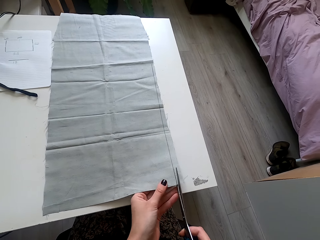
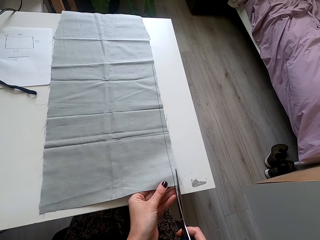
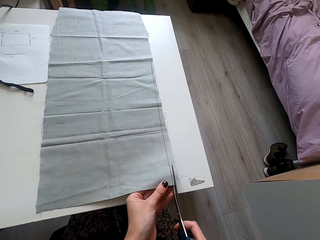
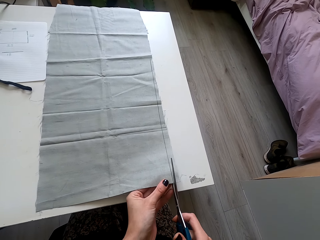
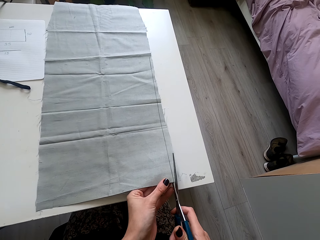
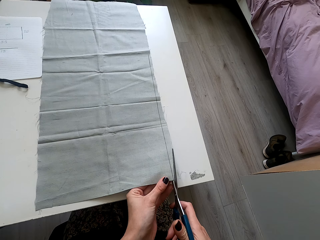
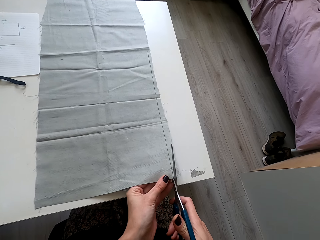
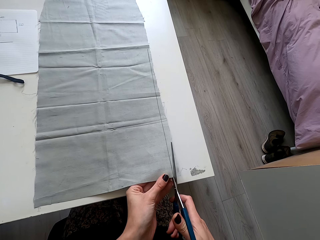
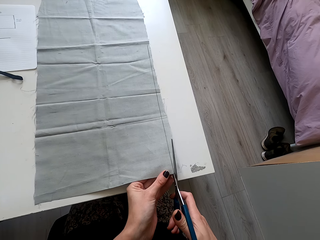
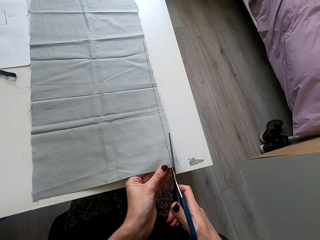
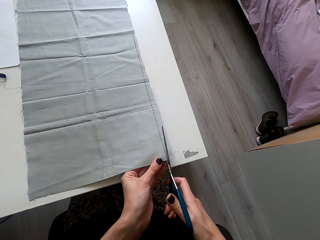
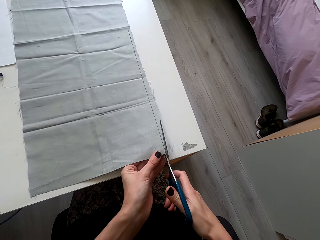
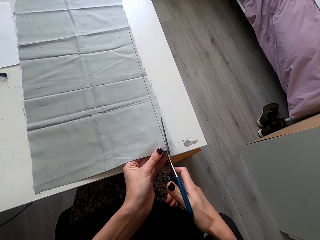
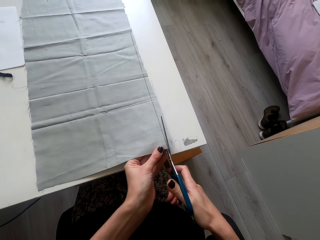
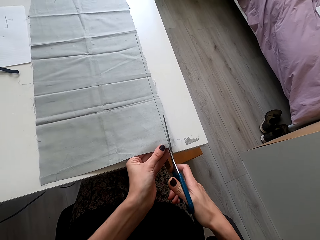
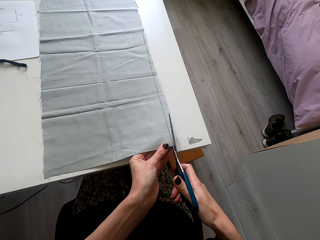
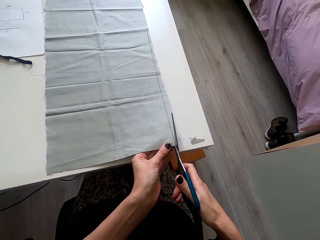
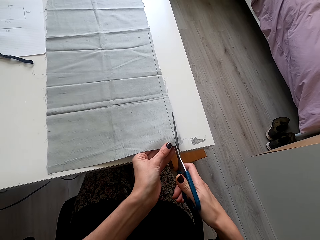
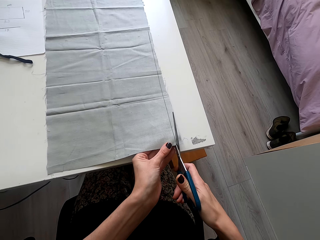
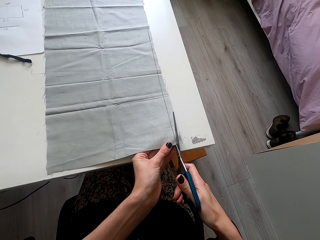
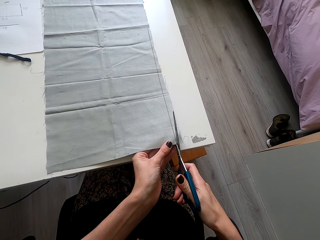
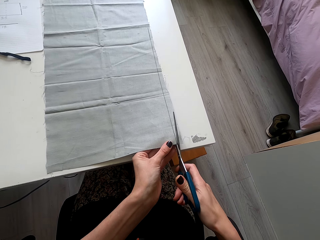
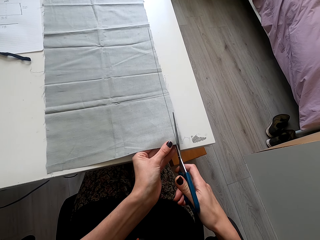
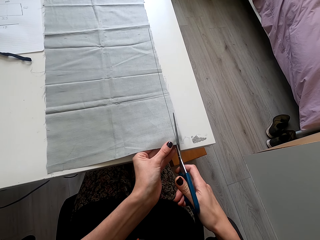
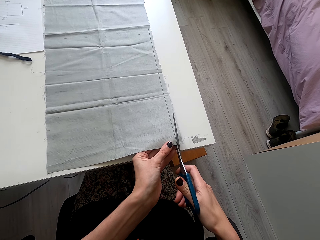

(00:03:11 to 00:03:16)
The camera wearer cuts the cloth with the scissors.

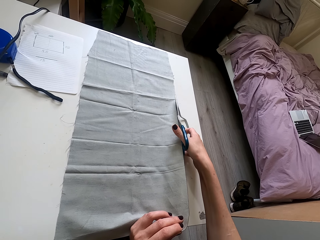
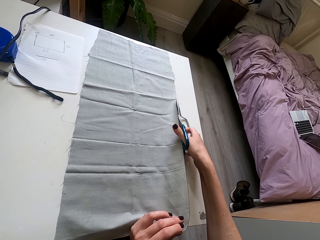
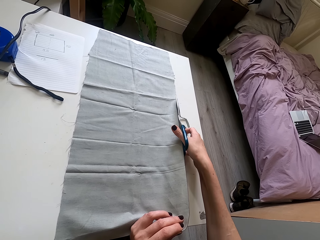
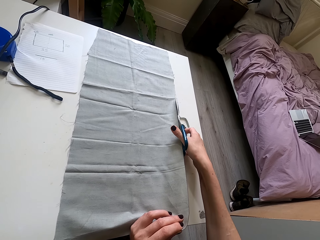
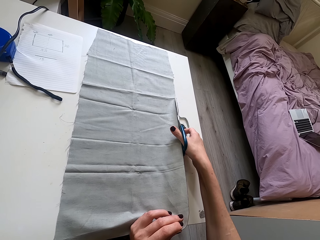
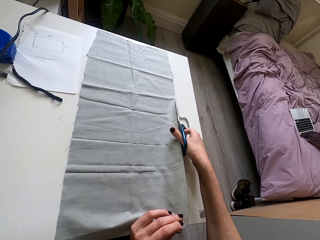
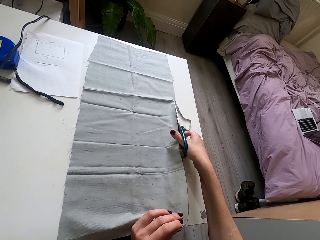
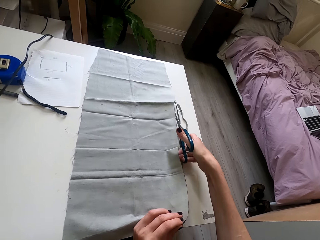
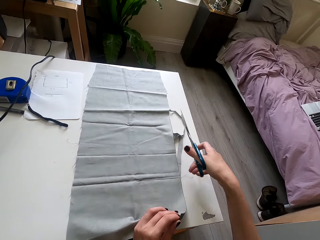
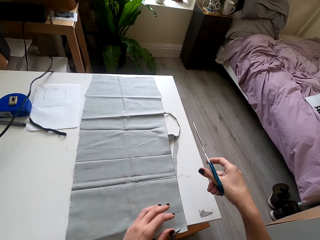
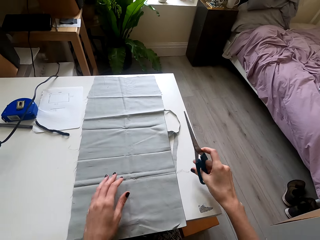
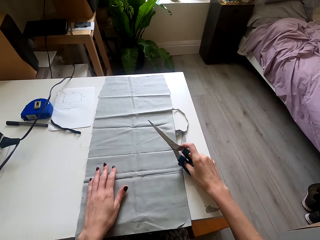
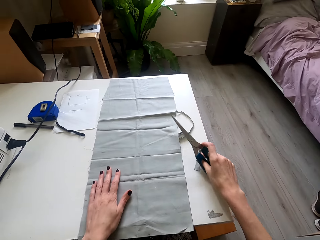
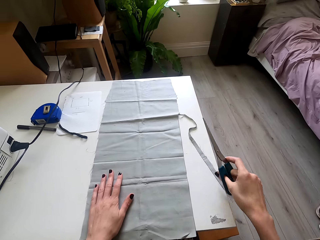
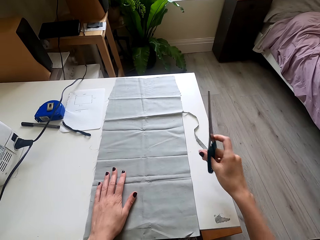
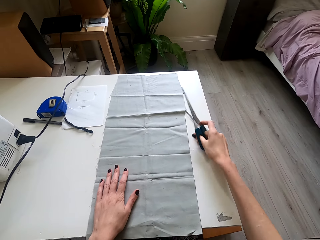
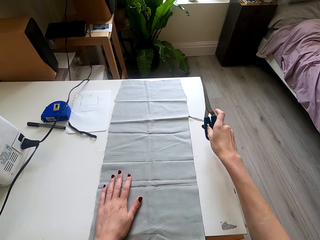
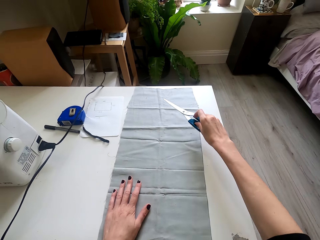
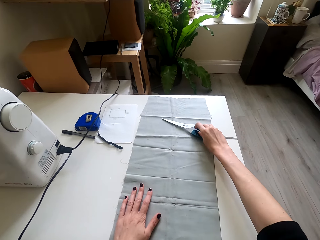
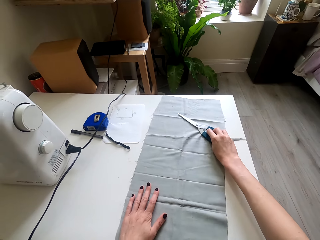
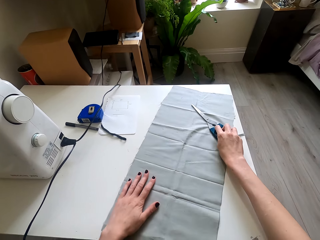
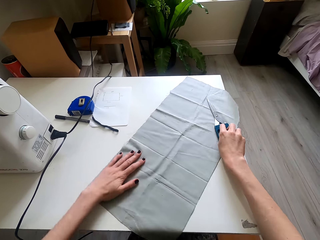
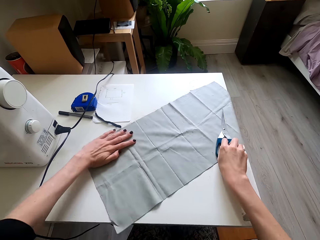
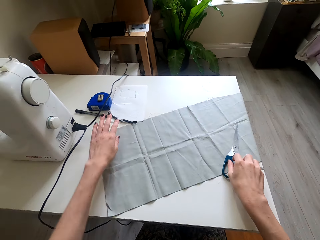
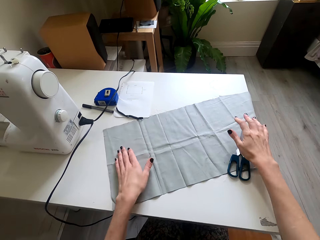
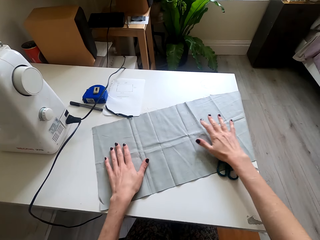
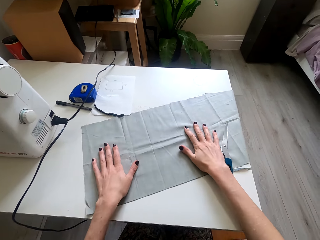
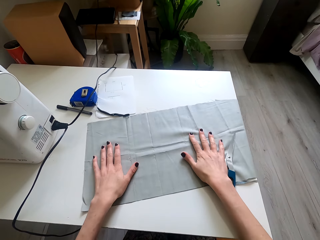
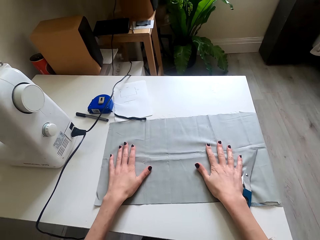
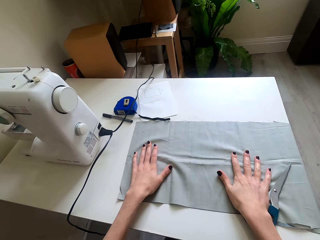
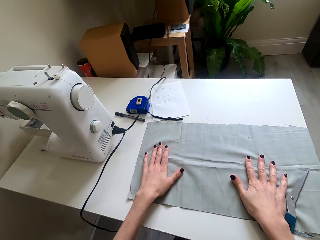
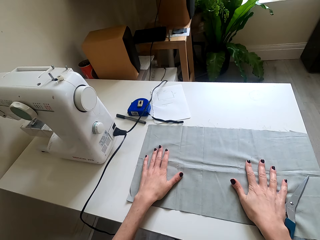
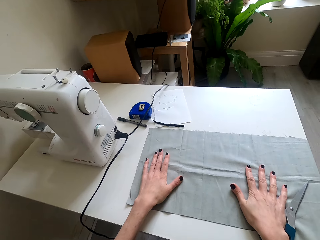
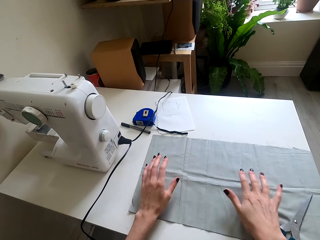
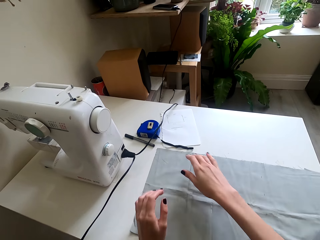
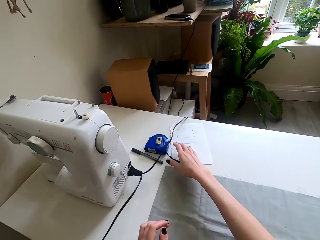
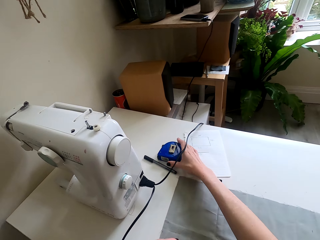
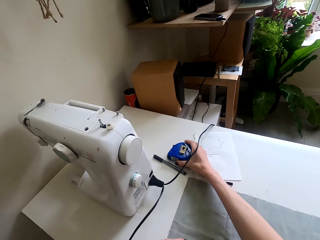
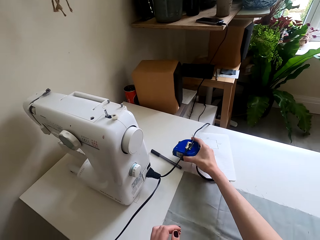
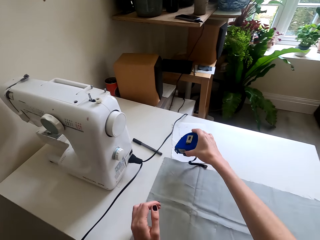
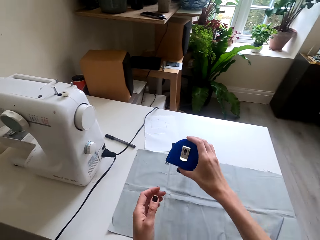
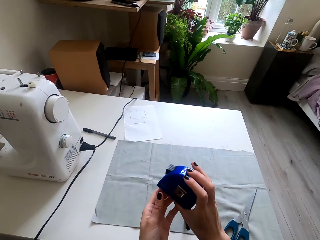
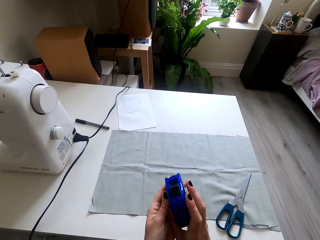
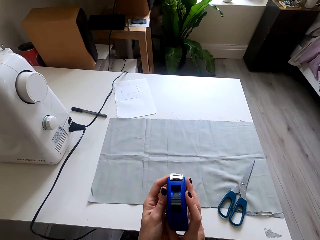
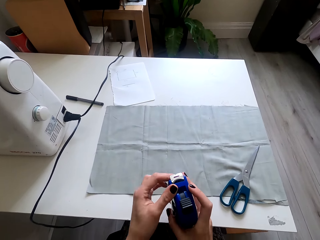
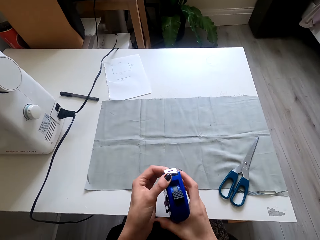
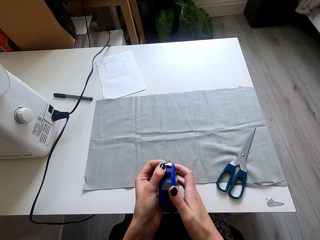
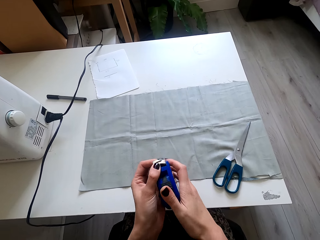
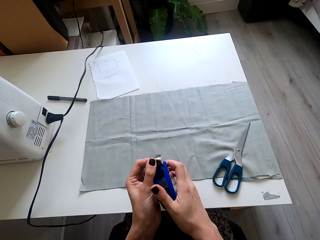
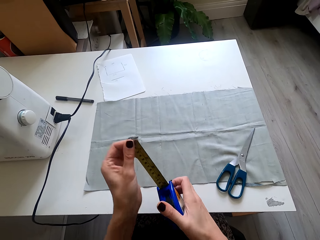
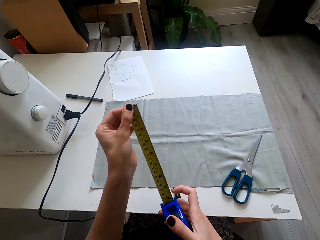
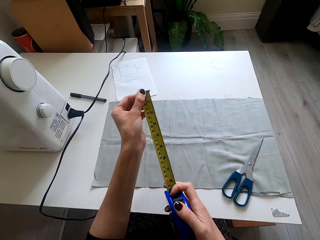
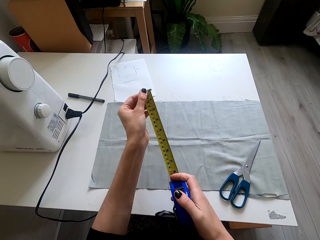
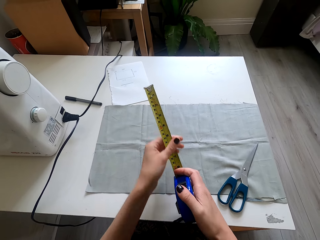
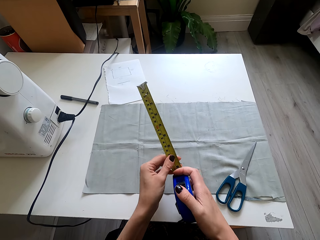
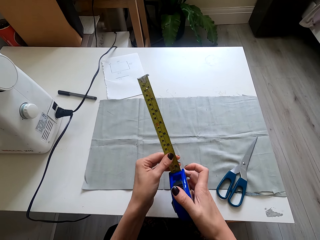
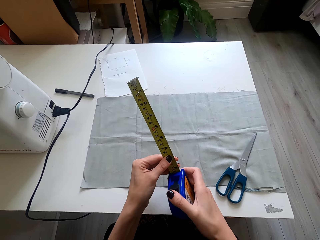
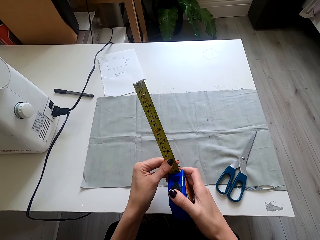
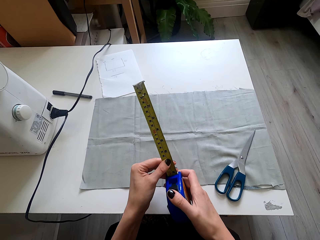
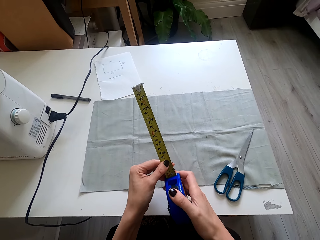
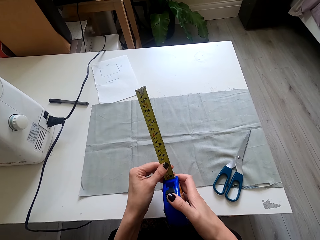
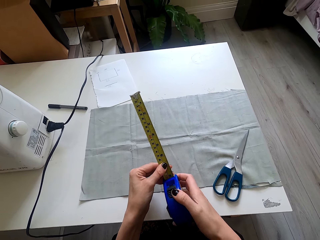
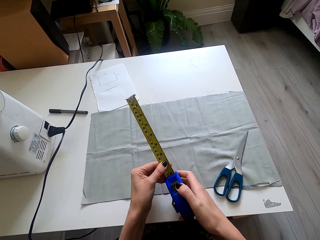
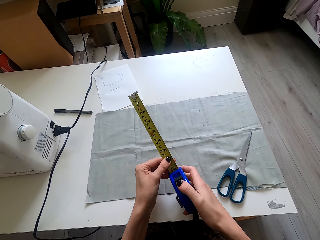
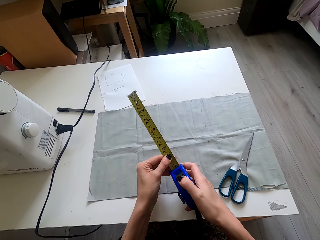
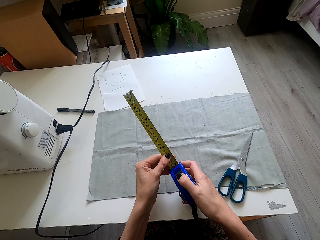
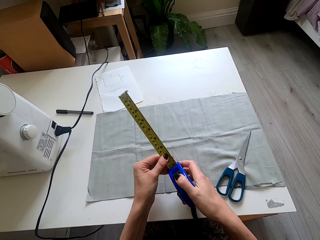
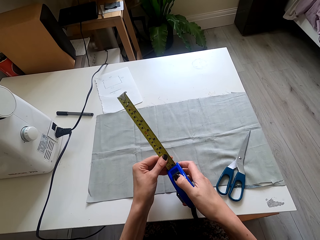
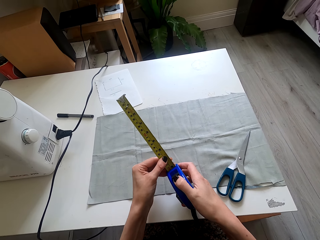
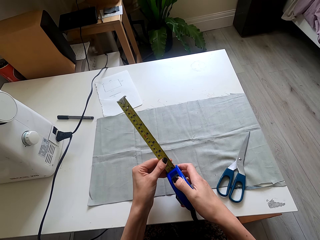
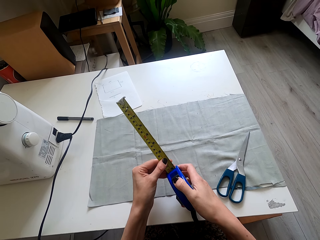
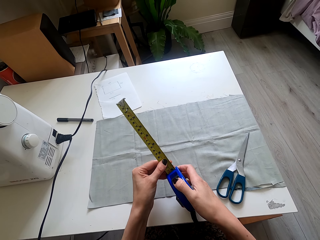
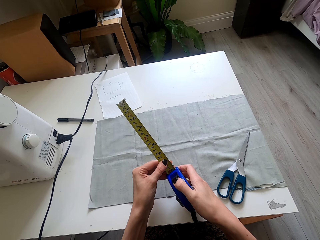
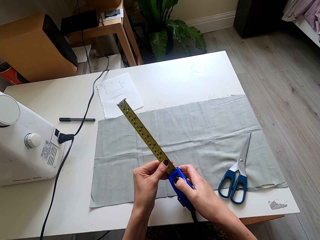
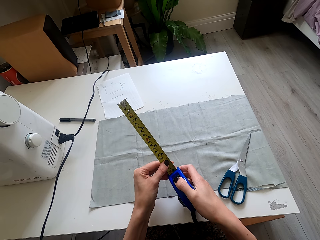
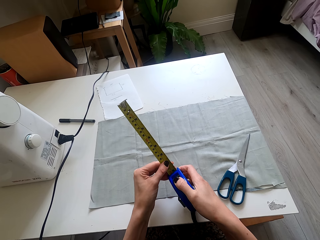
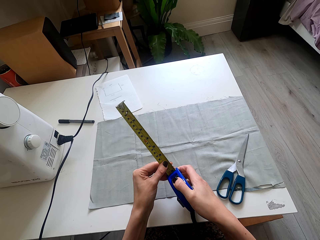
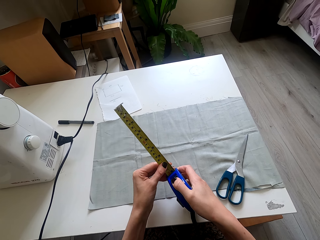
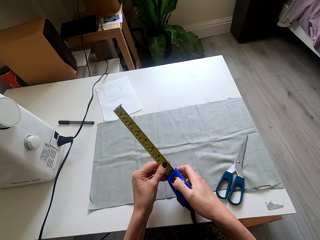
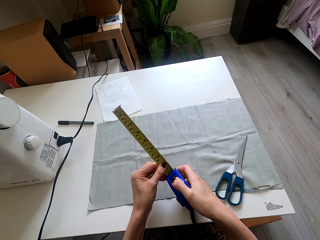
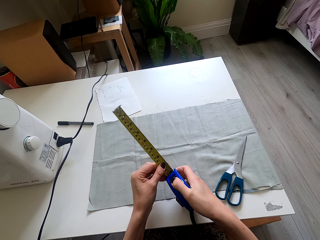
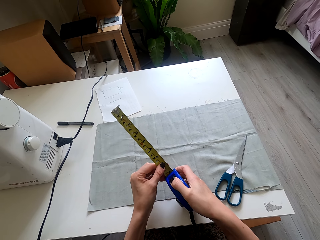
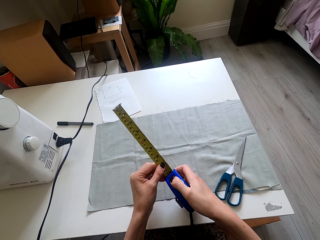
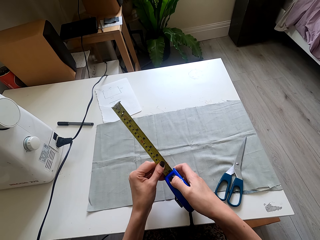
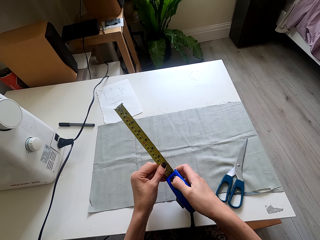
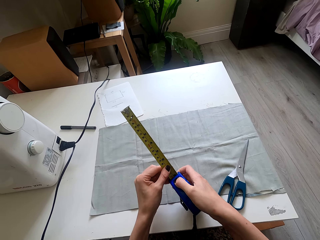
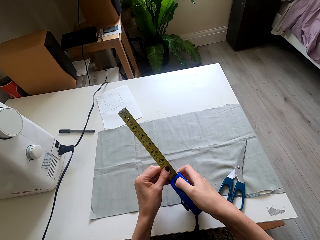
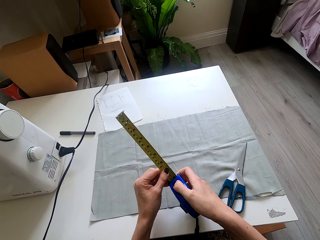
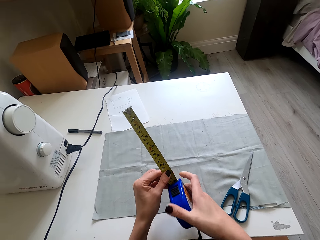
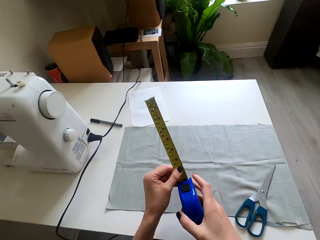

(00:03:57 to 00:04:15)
The camera wearer lifts the scissors. They hold the cloth. They move the scissors. They turn the cloth around. They look at the cloth. They pick the tape measure. They lift the tape measure. They hold the tape measure with both hands. They open the tape measure. They pull the tape measure. They look at the tape measure.
